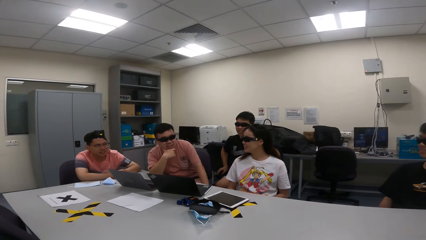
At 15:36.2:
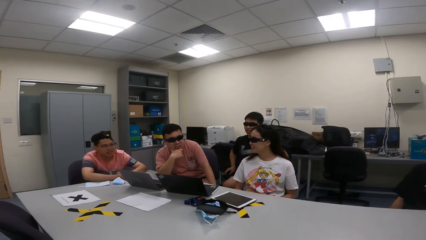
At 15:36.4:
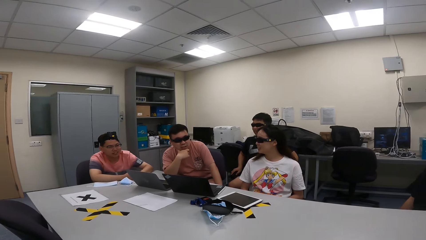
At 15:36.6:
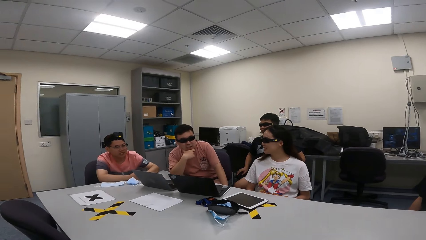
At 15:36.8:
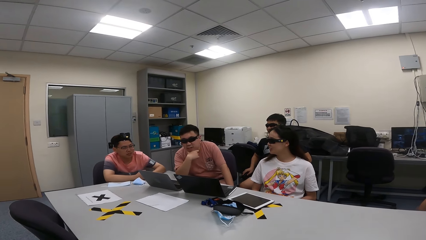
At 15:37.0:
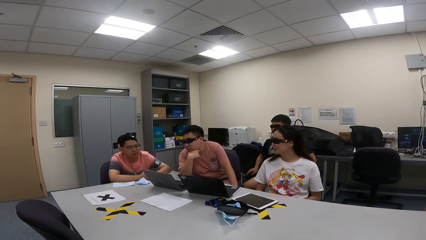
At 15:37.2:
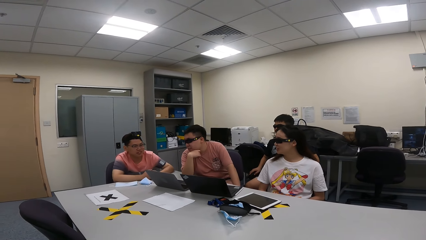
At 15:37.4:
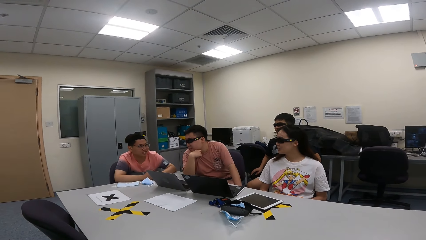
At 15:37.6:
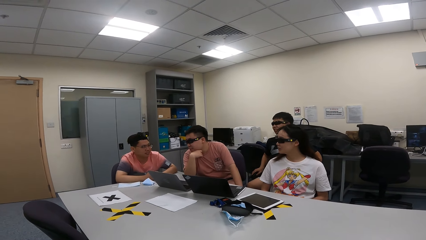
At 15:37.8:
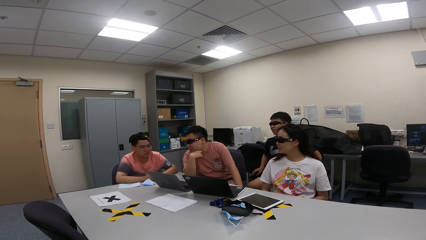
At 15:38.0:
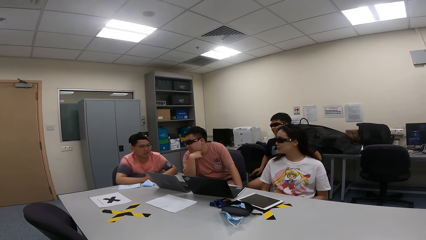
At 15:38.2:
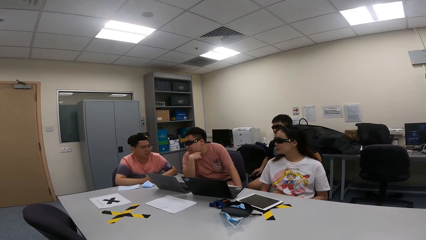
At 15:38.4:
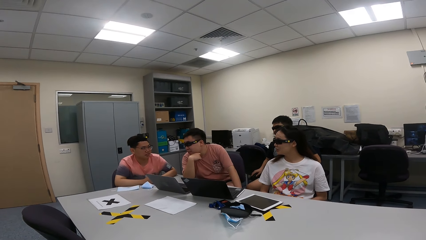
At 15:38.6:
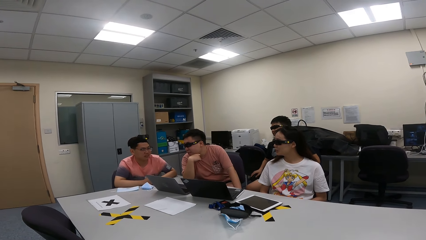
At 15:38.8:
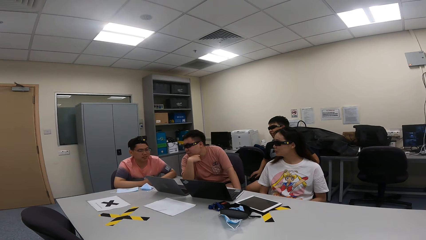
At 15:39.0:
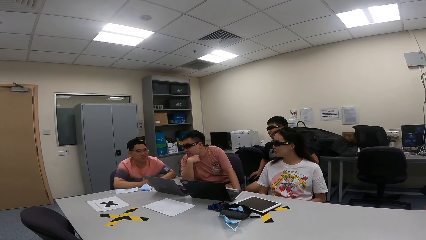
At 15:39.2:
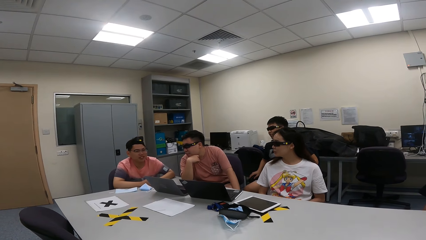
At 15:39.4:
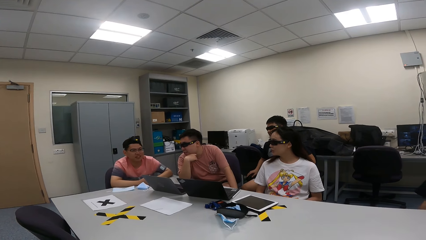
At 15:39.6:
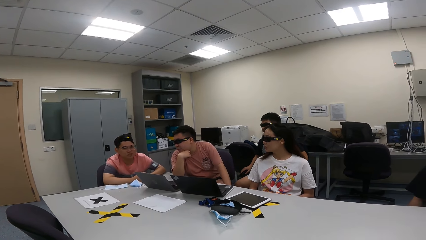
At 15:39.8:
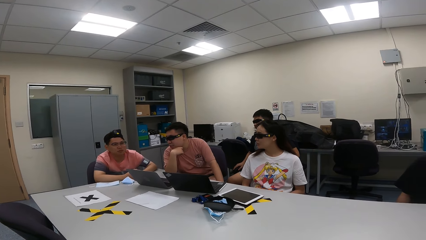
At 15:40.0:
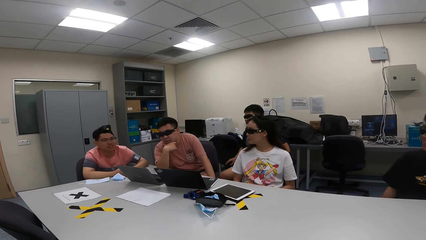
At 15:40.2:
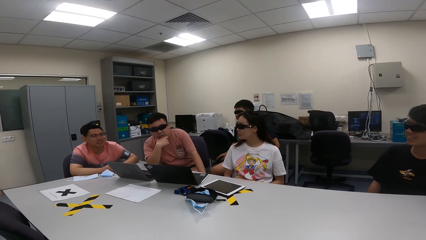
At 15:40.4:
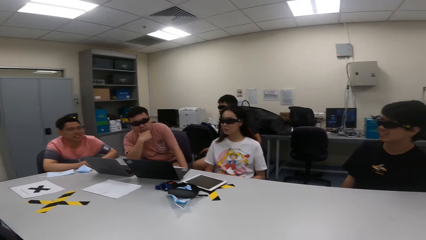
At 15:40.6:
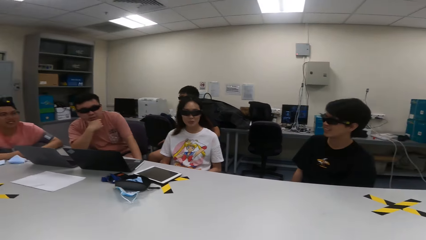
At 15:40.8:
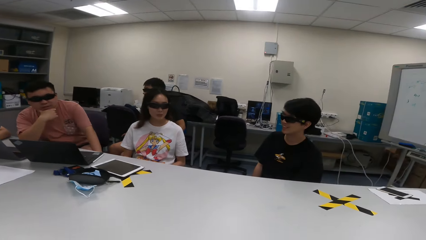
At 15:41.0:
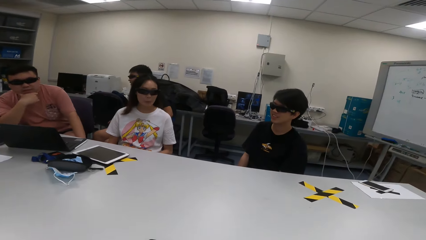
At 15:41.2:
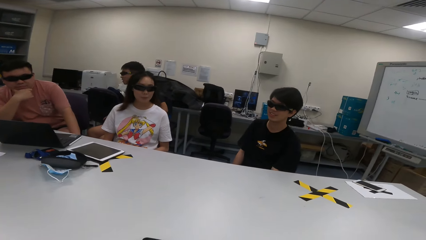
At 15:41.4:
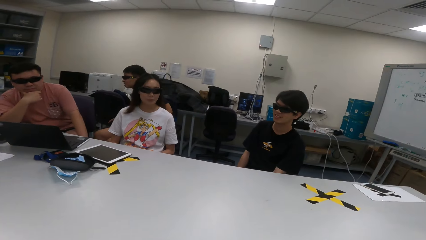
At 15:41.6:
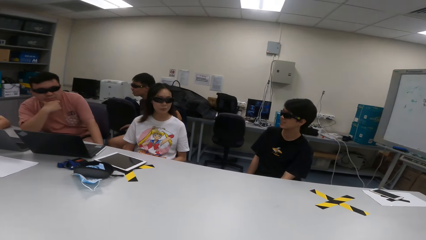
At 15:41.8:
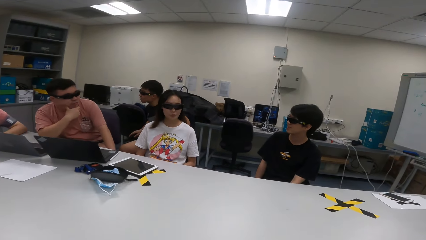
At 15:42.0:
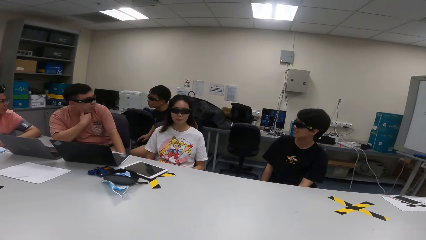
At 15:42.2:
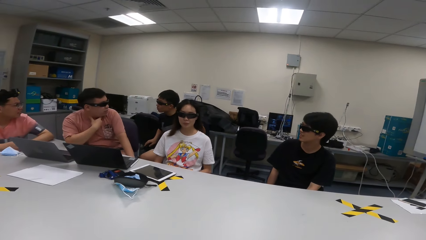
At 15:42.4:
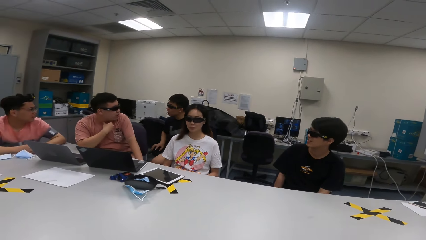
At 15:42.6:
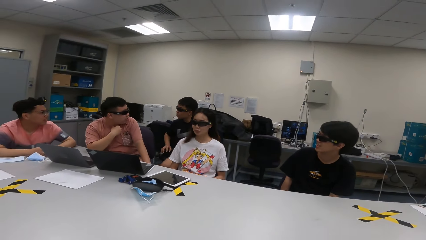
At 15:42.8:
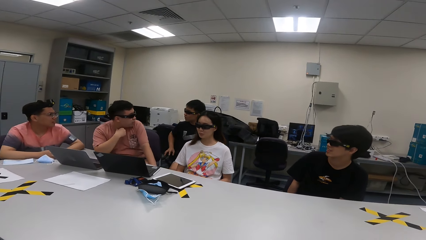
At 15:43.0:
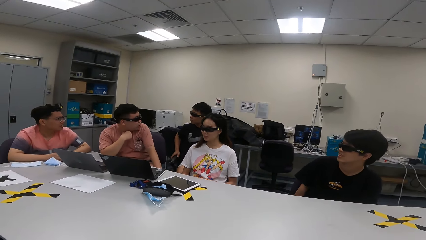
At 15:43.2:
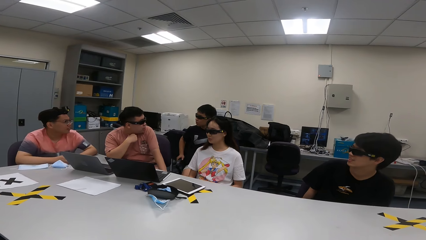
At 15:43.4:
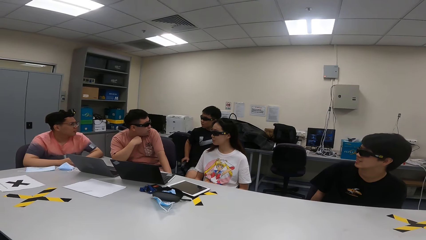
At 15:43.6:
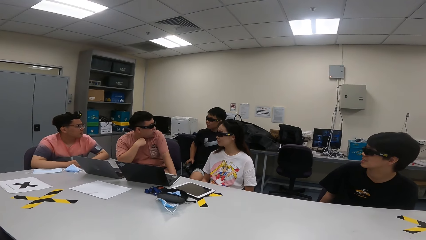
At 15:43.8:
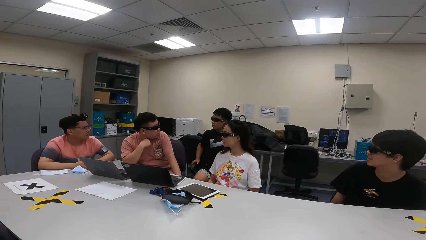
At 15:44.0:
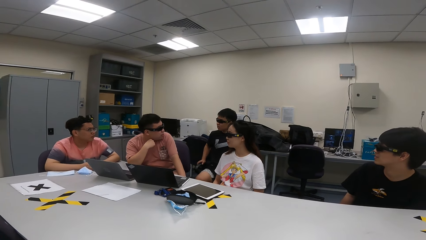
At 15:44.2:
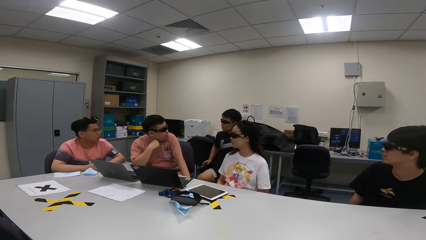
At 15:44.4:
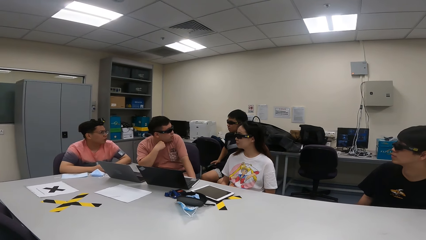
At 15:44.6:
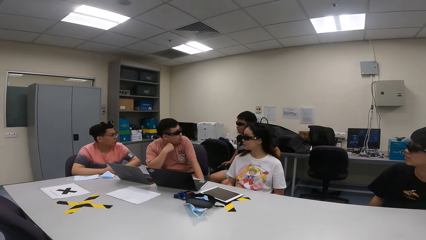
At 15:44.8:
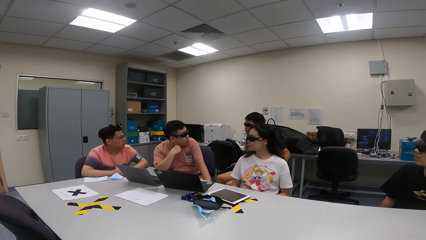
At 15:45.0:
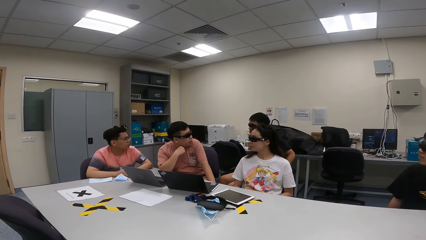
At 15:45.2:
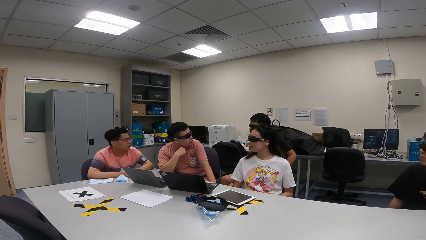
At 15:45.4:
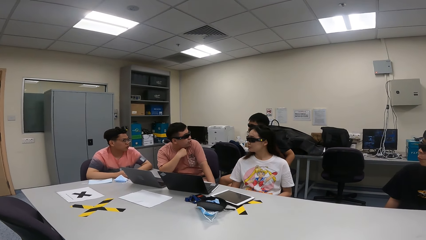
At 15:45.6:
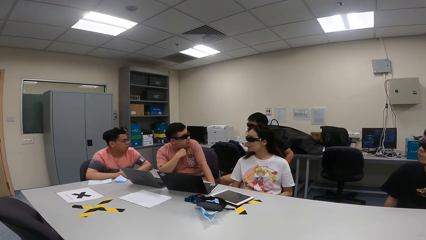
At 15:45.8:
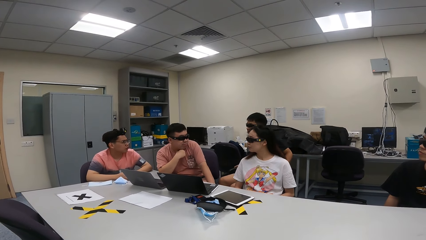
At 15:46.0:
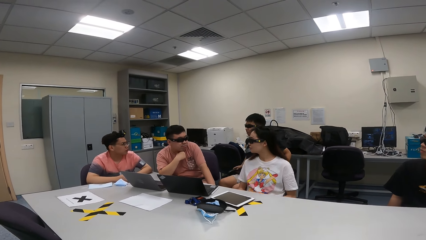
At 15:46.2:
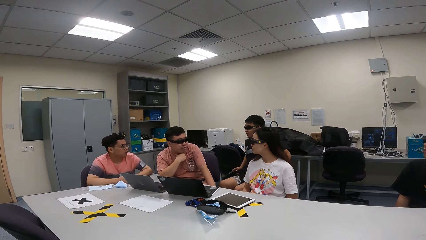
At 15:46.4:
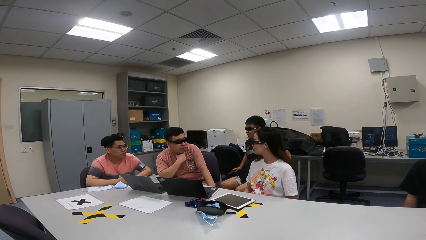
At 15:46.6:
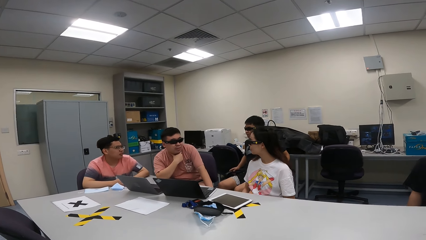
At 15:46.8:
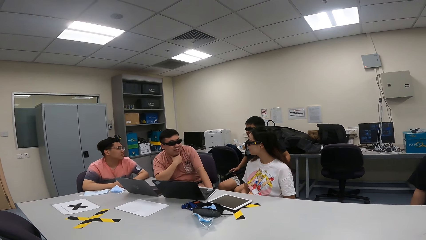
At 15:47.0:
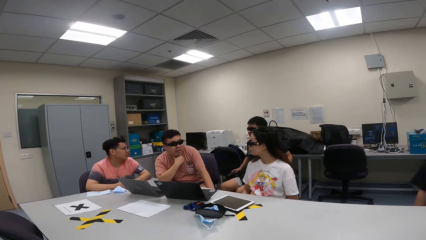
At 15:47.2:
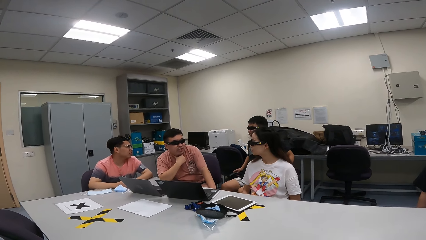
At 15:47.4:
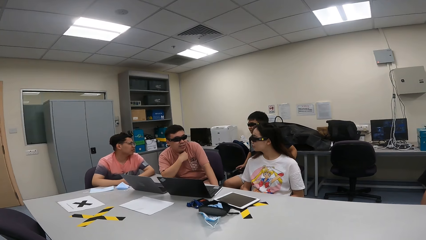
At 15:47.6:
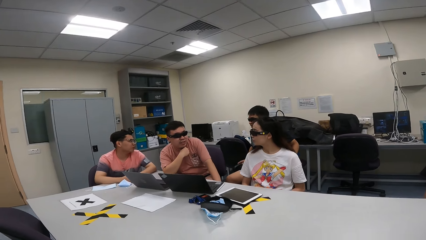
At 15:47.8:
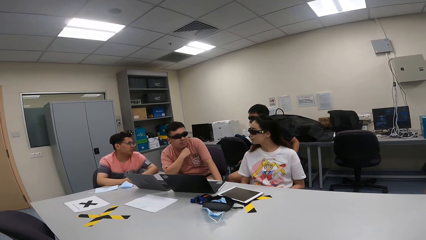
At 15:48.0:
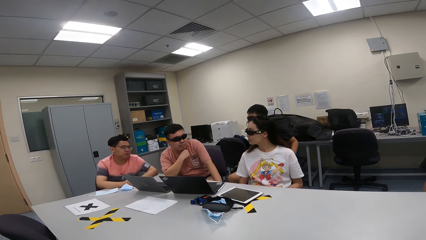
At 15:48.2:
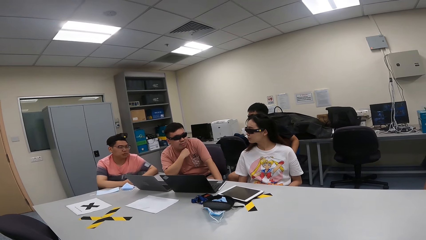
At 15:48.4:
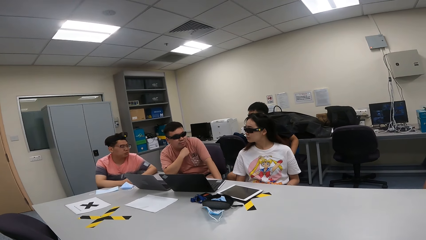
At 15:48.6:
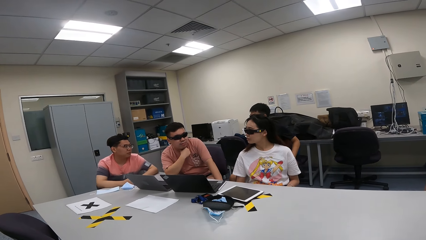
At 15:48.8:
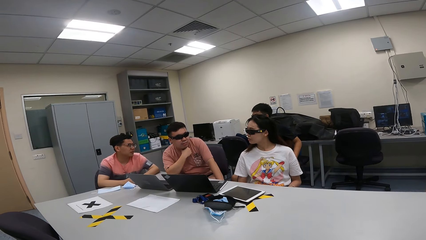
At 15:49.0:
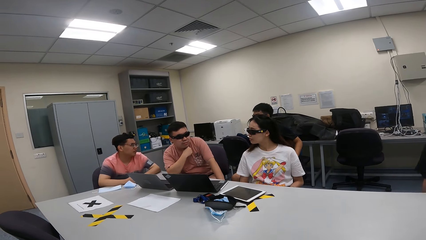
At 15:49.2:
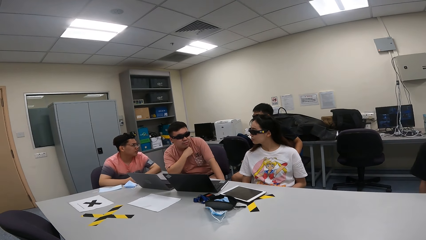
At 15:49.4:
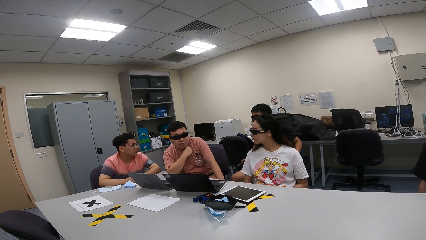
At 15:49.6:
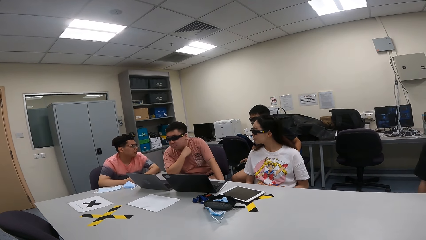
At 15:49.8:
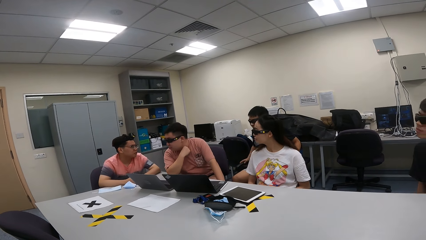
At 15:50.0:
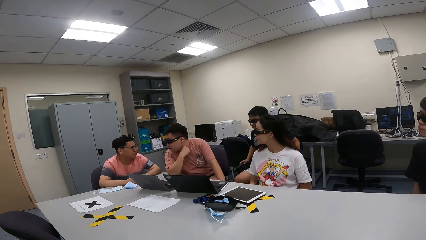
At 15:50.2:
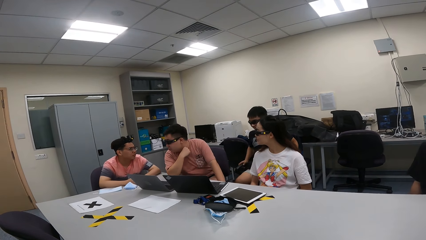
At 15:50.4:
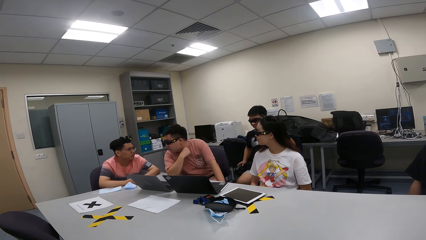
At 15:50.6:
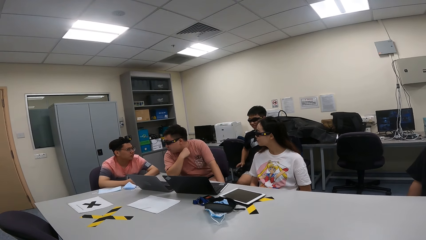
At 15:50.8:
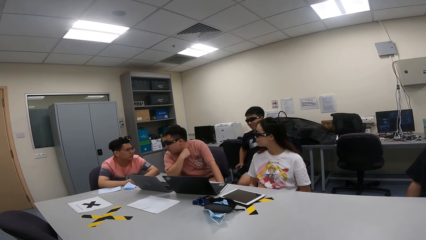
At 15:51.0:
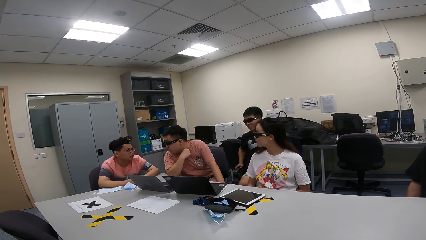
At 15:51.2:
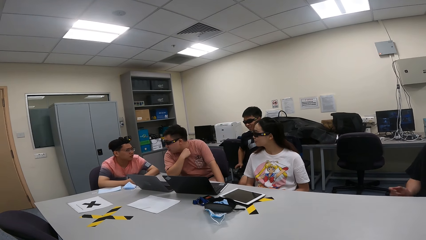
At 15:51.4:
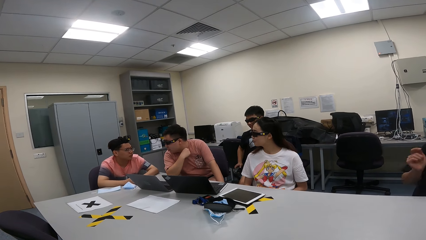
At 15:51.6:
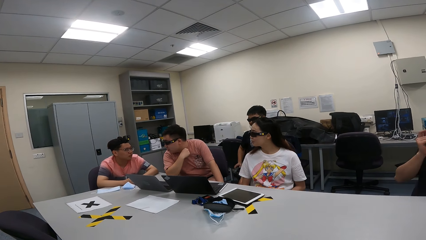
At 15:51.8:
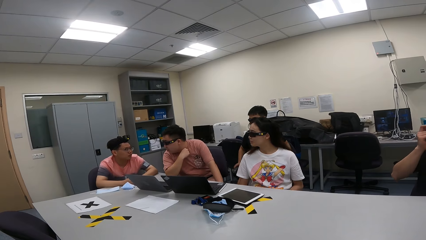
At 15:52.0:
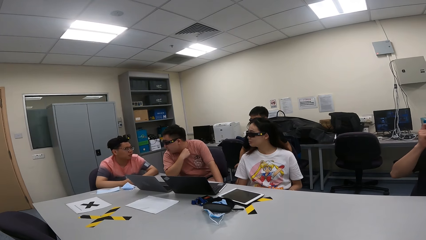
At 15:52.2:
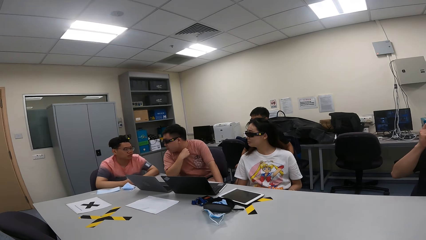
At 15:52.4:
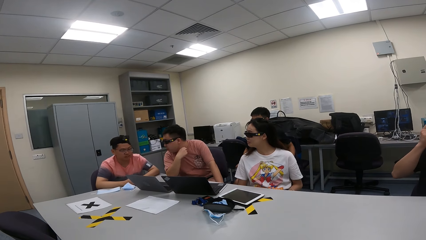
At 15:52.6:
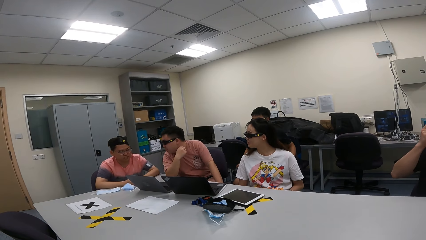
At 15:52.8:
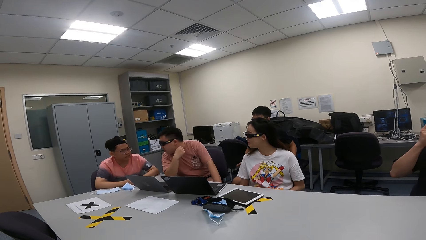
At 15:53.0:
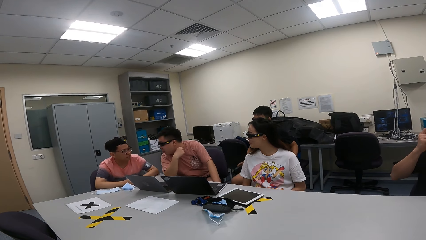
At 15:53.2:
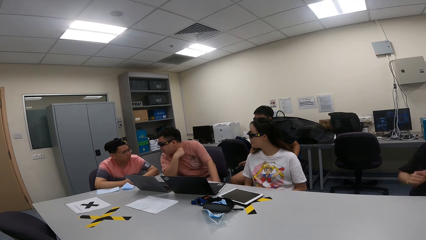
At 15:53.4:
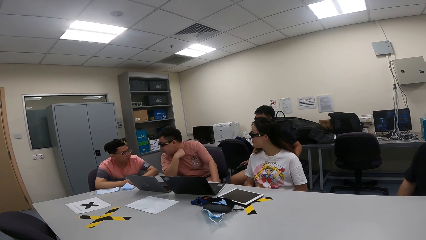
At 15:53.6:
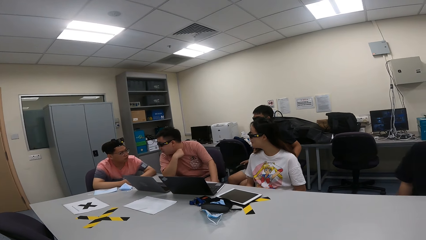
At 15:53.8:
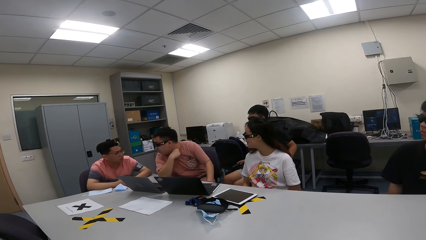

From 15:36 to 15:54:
A person sways on a chair. Another person converses to a third person. The second person swings on a chair. A fourth person swings on a chair. The first person swings on a chair. The third person swings on a chair. The second person swings on a chair. The fourth person touches the shades.
